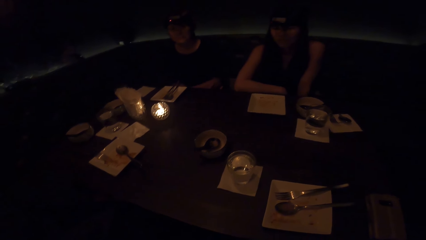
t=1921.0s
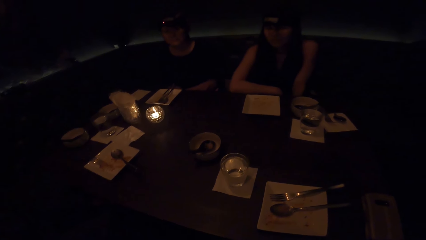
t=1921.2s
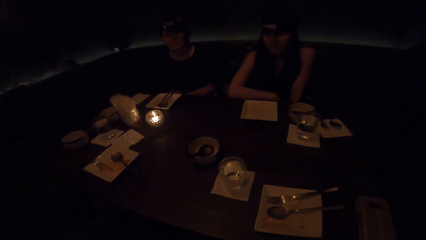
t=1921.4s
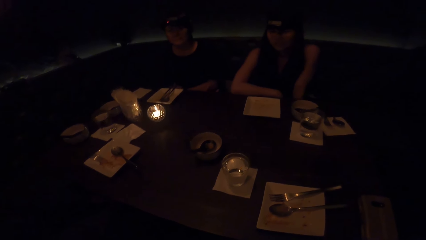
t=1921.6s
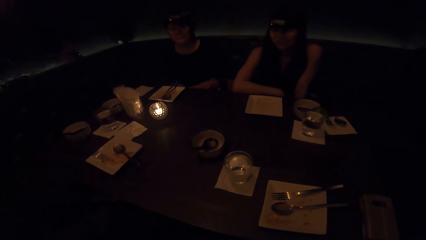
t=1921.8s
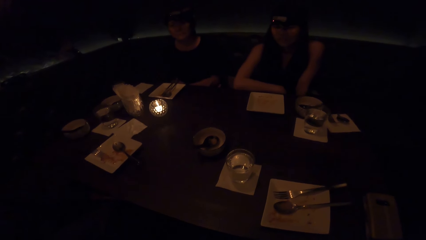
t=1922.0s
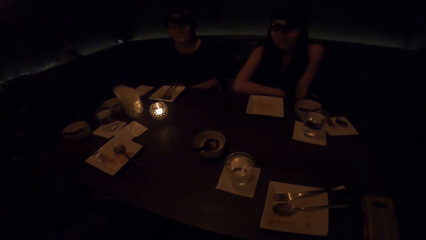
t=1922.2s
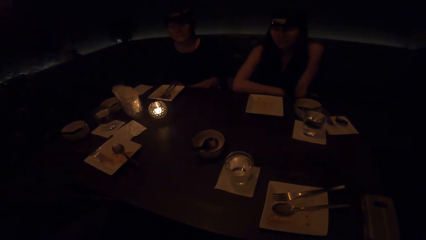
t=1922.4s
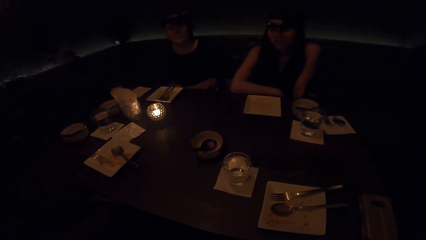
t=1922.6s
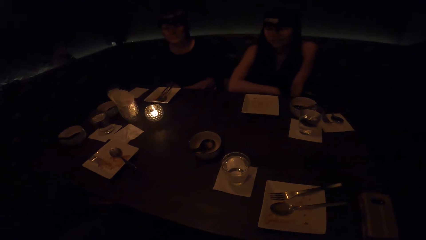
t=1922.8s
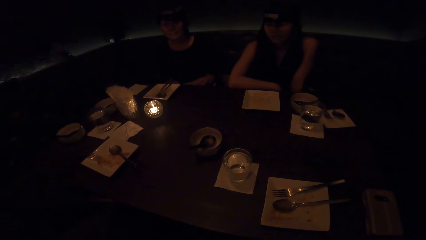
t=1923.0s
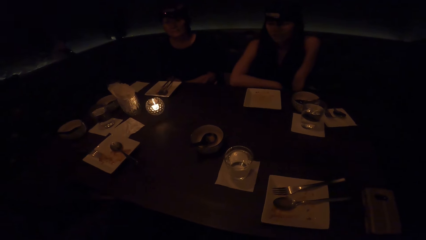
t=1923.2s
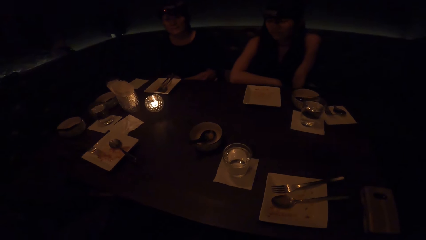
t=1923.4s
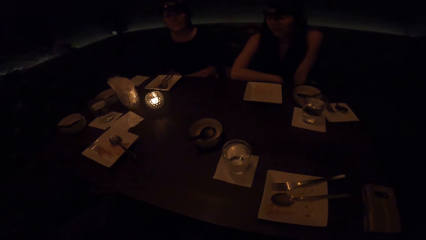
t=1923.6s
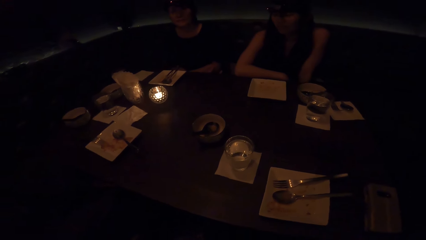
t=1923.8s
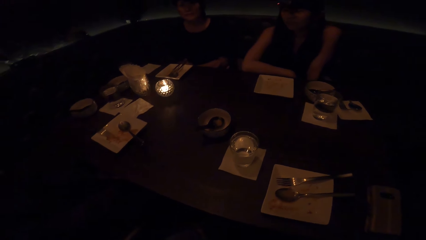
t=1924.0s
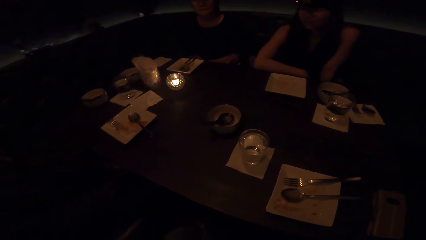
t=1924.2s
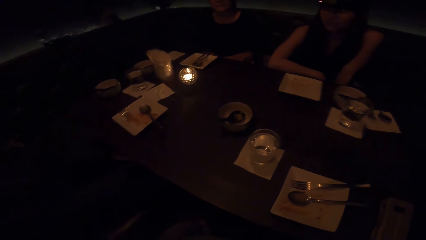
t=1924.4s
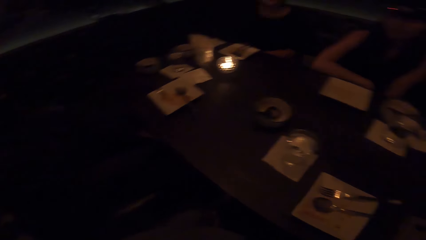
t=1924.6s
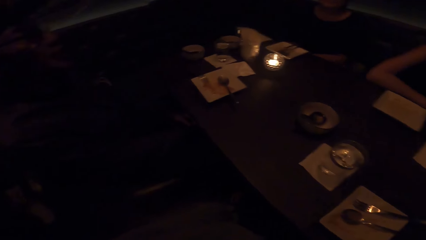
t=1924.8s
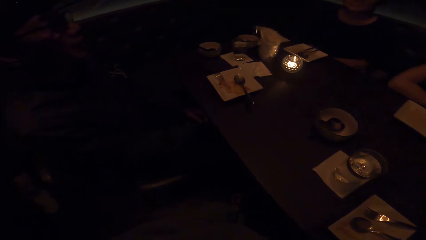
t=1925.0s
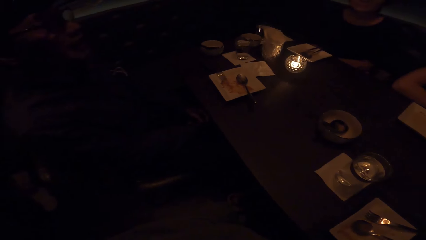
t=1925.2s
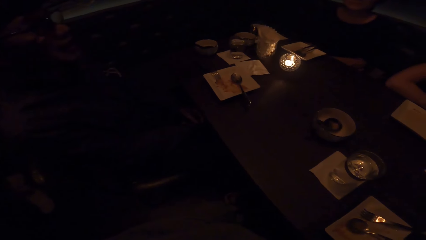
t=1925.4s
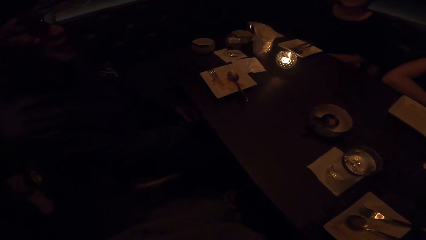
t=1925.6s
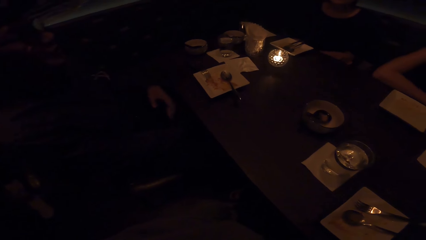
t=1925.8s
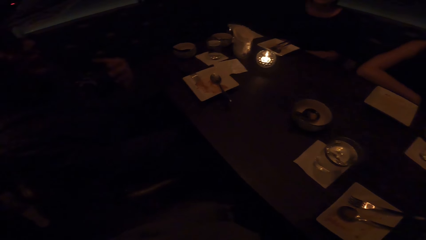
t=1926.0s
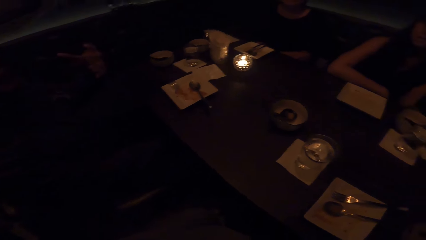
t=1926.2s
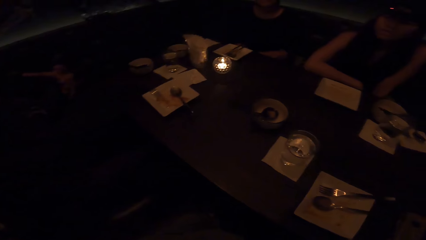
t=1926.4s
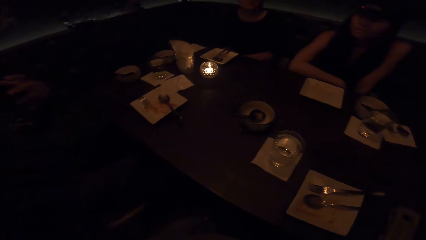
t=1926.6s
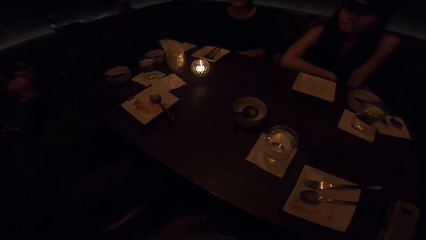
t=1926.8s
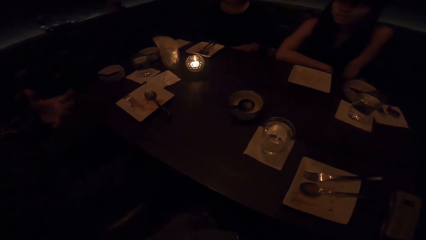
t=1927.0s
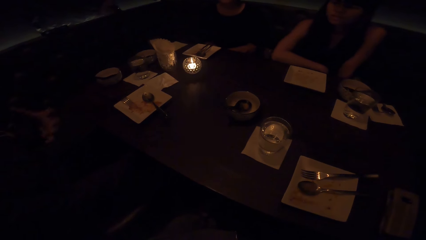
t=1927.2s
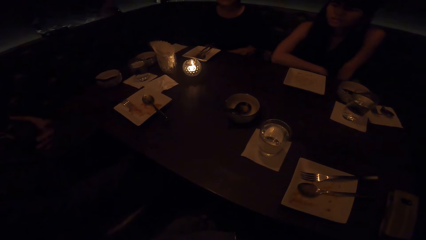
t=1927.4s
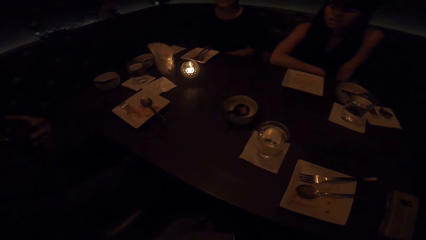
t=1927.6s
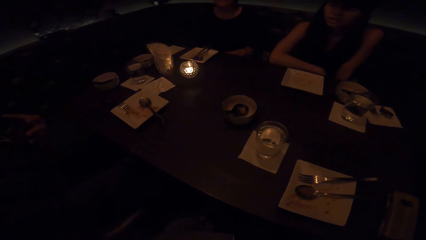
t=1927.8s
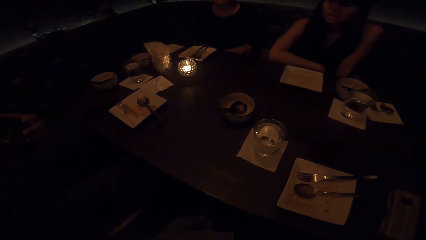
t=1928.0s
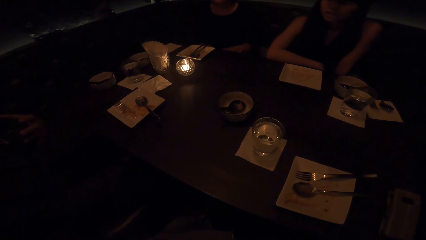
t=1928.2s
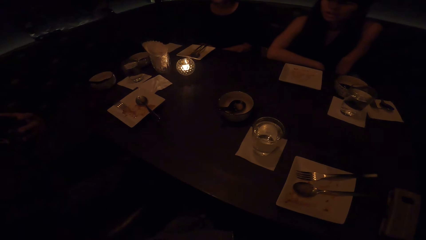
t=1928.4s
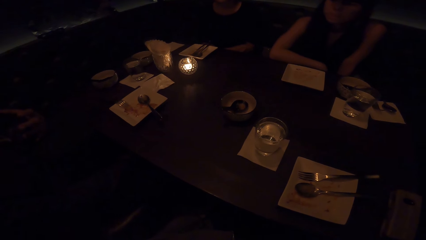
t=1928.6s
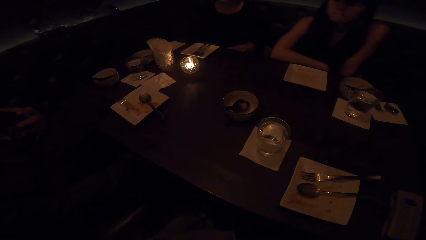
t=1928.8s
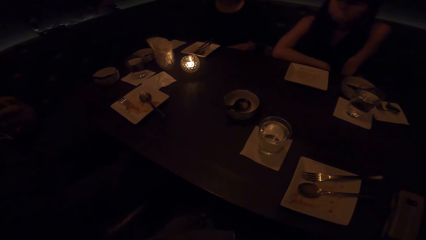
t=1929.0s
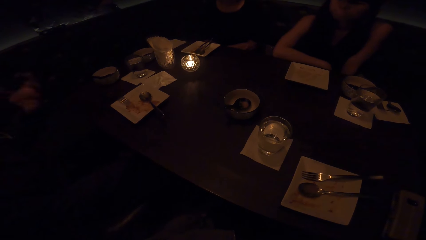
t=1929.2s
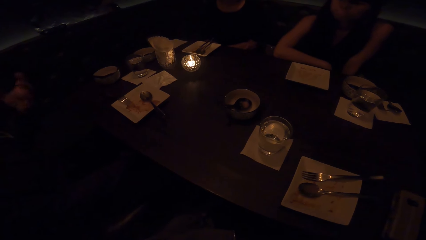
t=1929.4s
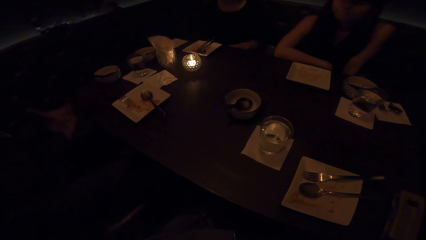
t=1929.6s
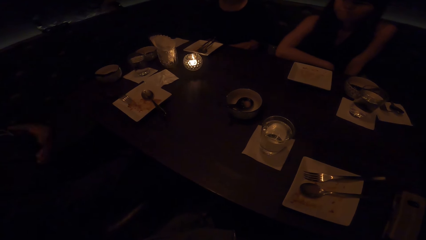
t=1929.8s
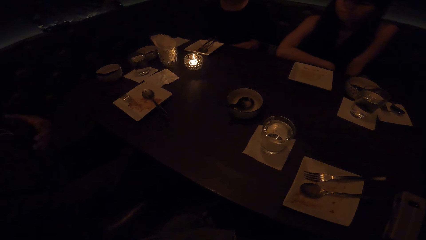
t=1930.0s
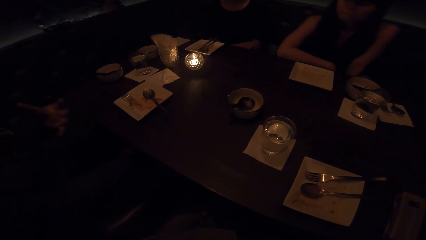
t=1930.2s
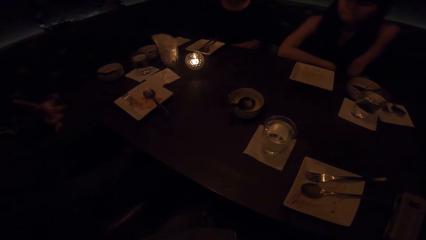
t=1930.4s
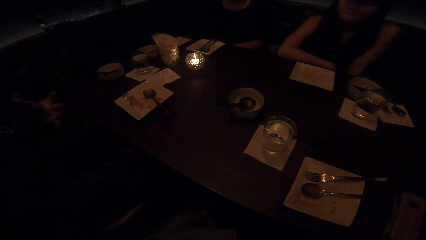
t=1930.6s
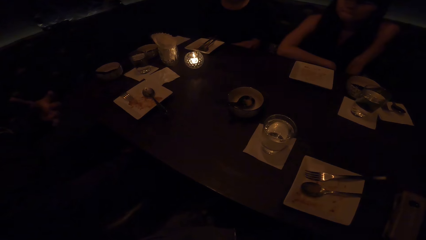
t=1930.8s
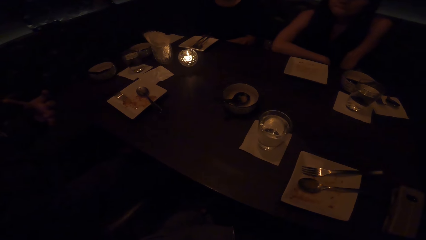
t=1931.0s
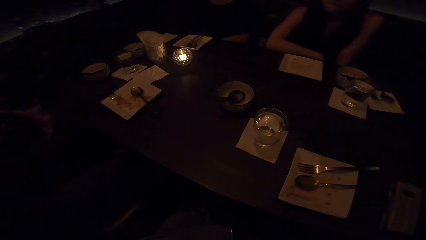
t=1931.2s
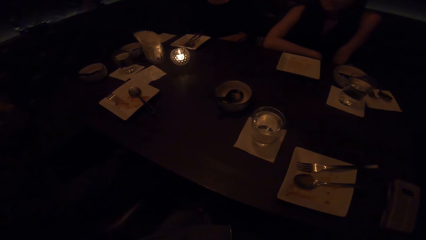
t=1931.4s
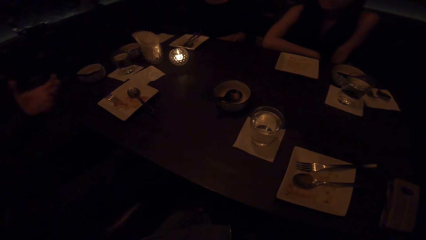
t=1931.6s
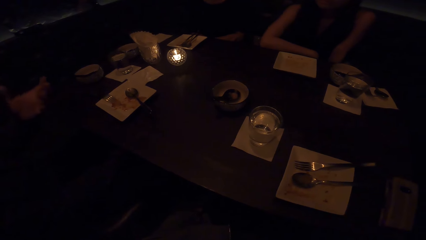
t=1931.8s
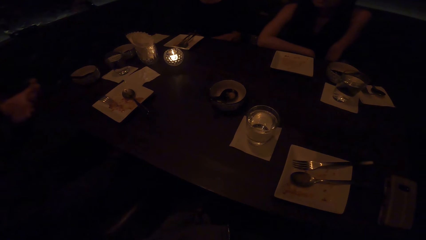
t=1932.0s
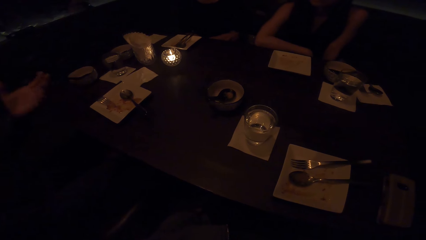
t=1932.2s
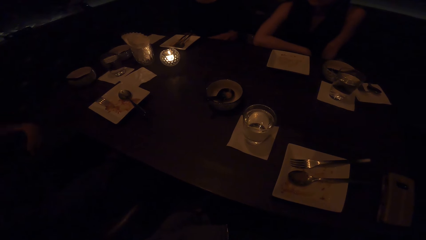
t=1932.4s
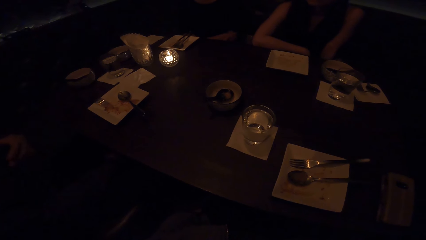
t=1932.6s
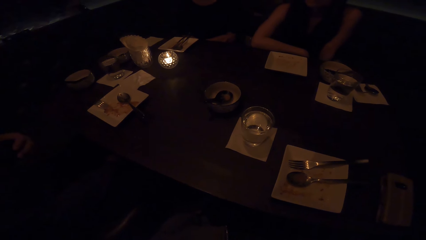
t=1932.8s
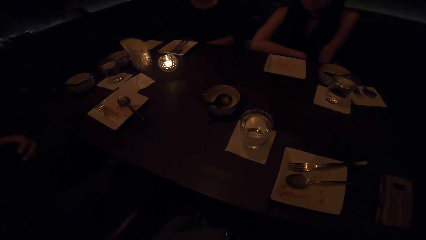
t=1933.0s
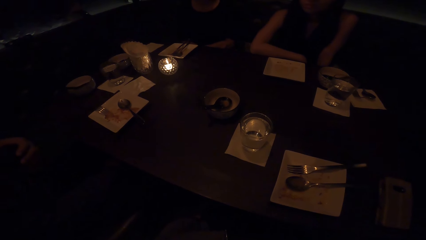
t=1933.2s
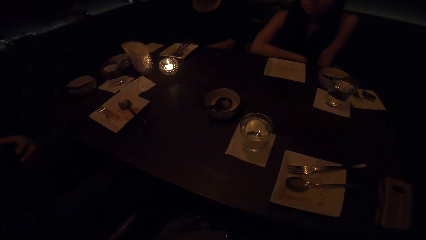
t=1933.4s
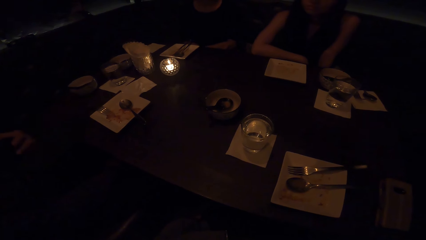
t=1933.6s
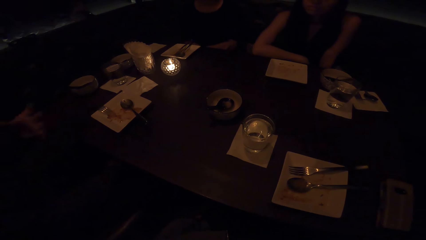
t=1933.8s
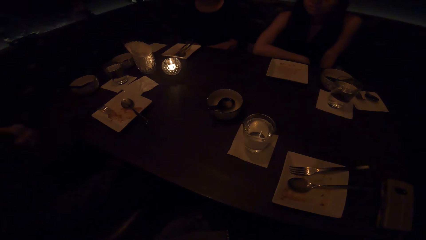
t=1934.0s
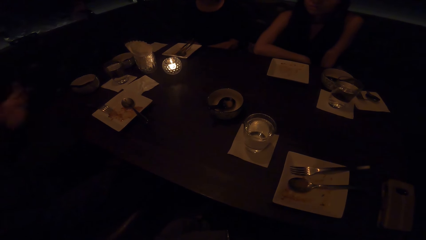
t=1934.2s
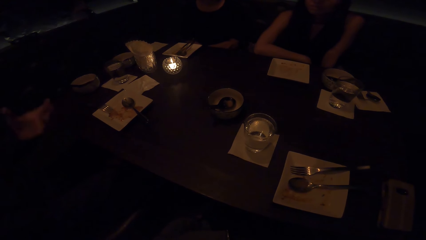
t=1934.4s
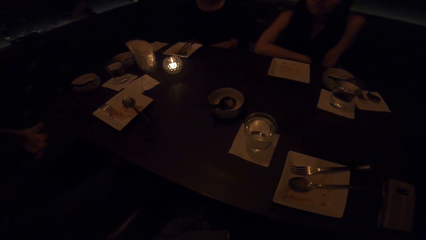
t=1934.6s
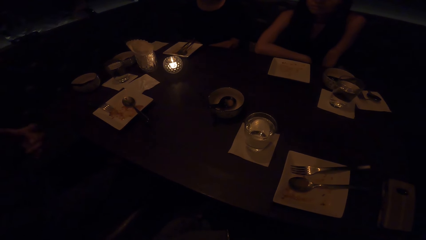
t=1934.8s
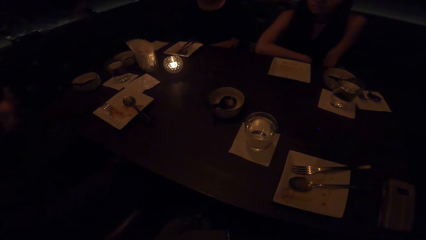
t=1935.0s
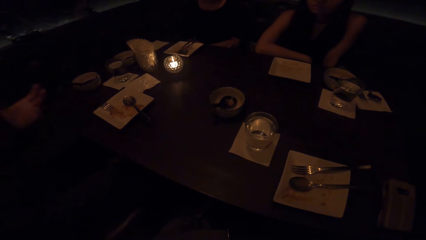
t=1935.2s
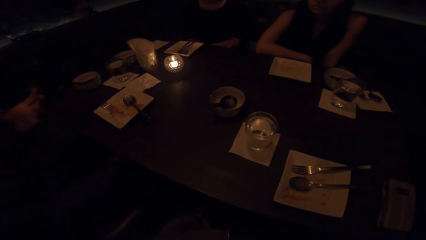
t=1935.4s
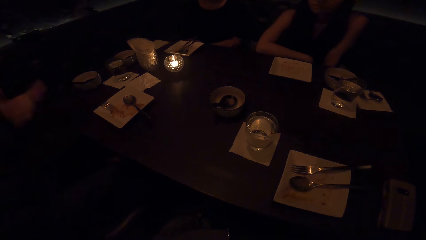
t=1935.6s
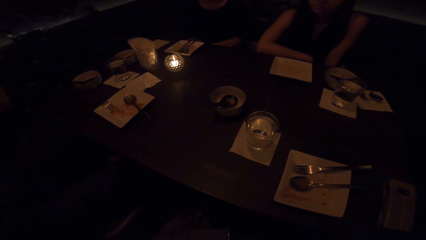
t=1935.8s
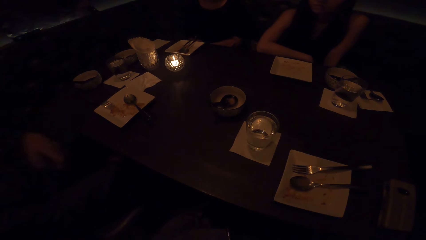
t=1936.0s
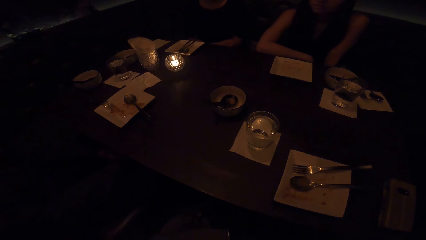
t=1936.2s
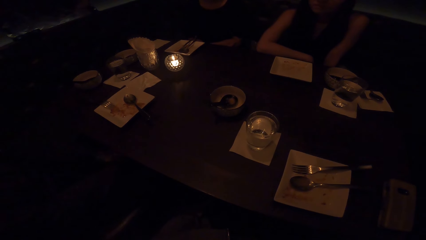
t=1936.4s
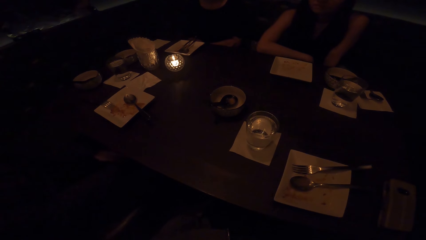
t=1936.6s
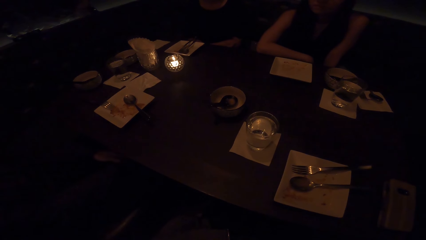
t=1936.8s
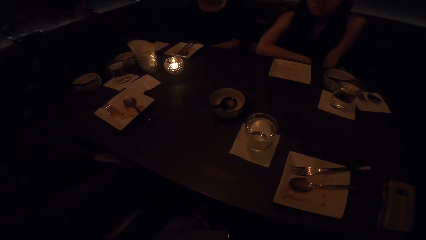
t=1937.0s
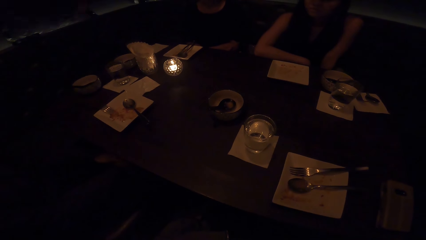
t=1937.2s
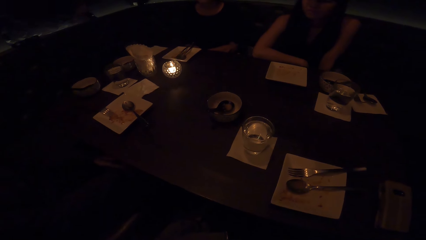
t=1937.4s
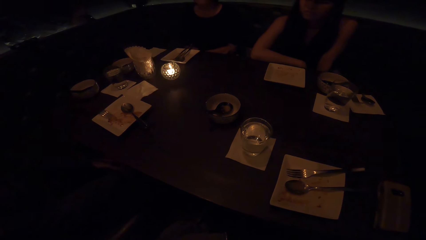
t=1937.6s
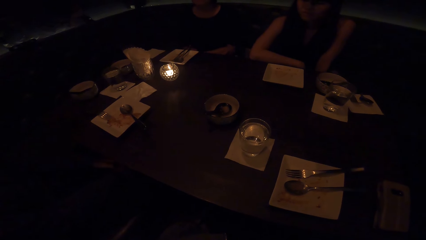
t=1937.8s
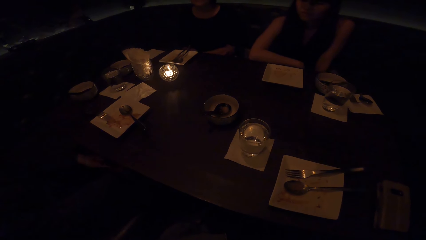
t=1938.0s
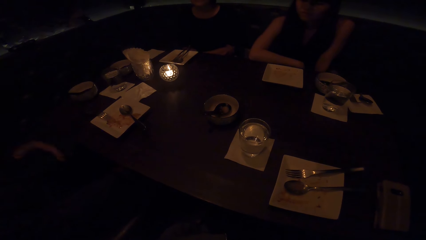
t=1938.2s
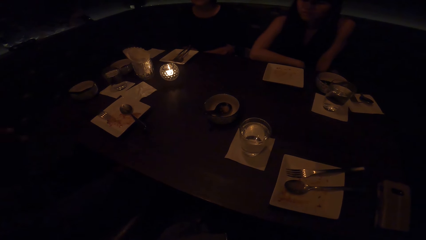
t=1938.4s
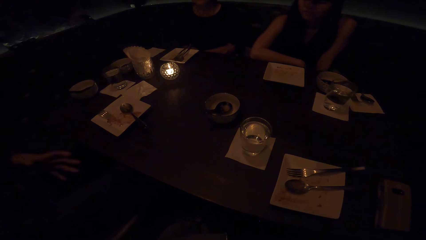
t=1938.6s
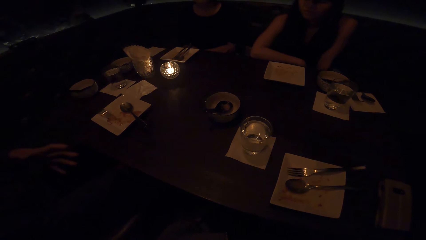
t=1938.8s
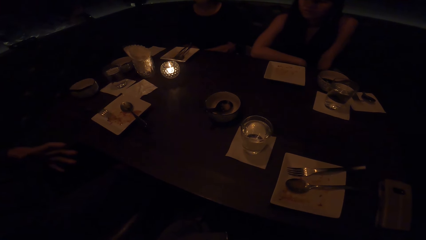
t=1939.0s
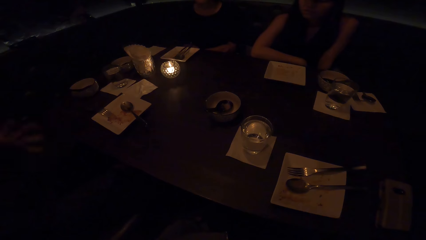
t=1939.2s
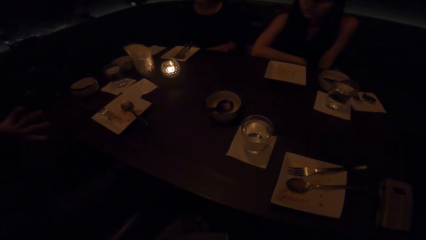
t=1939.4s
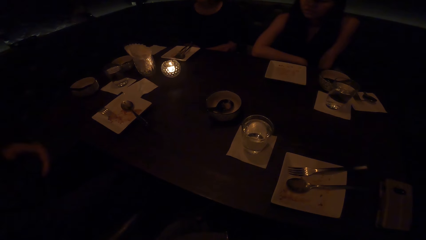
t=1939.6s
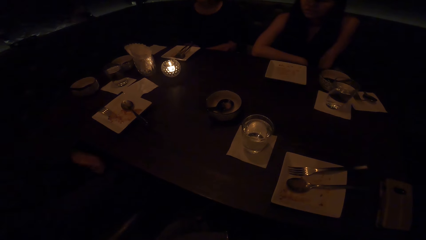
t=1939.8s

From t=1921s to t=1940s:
A man raises his hand. The man puts his hands down. The man raises his hand.
